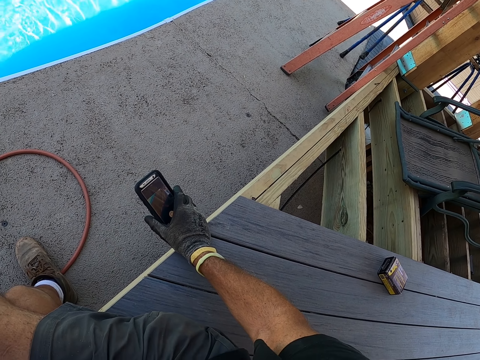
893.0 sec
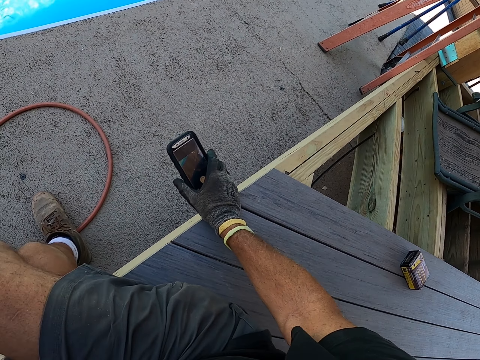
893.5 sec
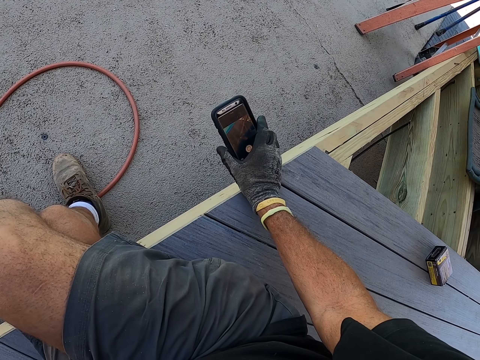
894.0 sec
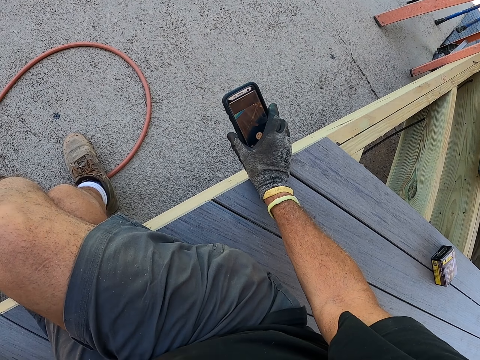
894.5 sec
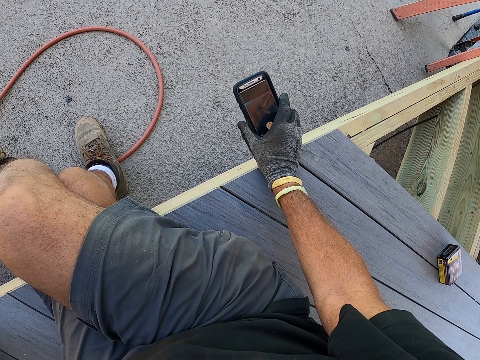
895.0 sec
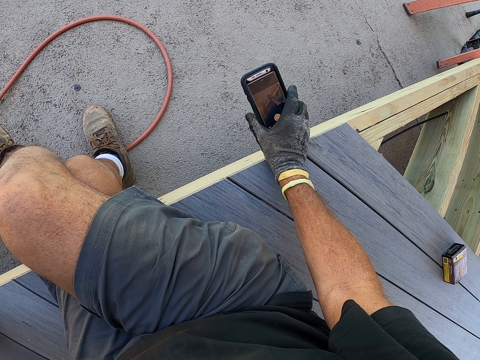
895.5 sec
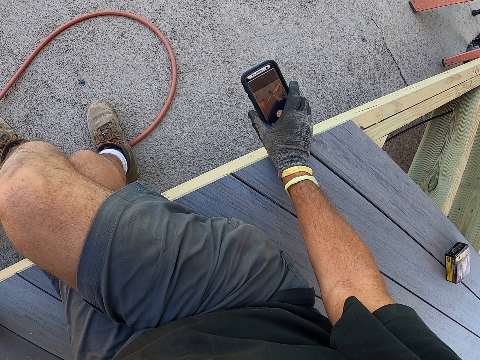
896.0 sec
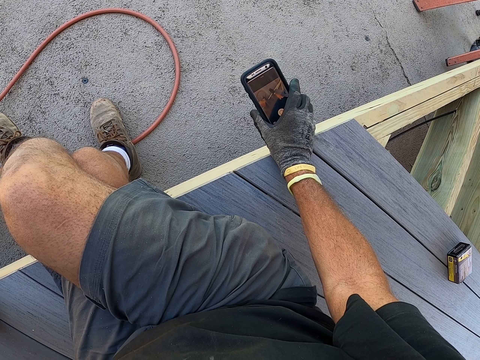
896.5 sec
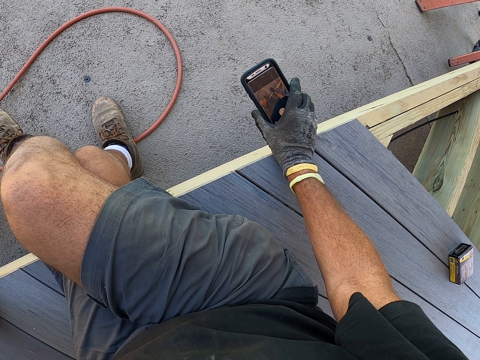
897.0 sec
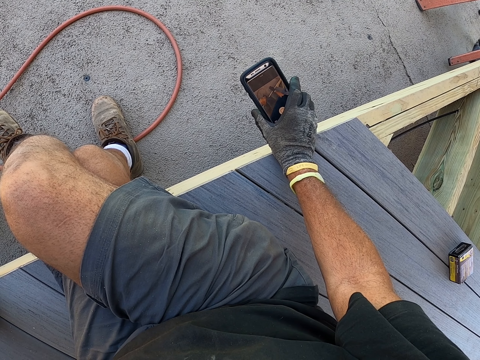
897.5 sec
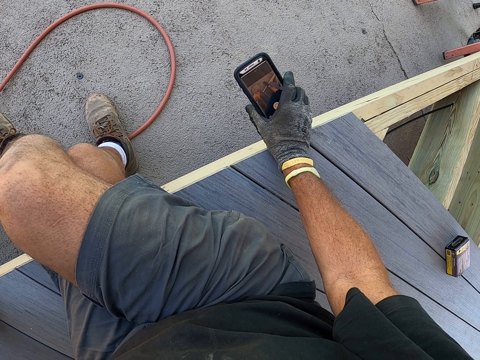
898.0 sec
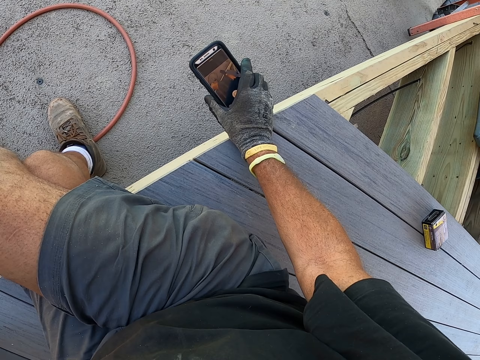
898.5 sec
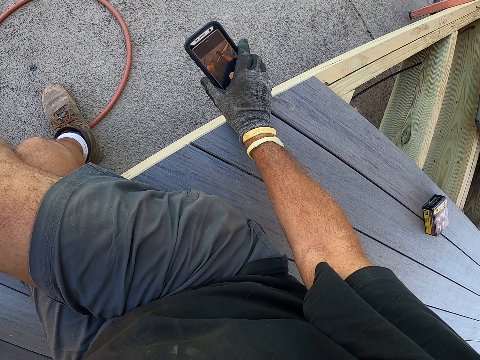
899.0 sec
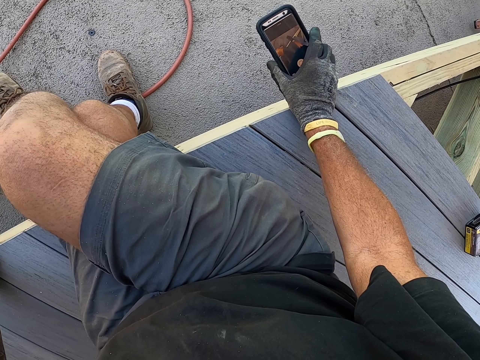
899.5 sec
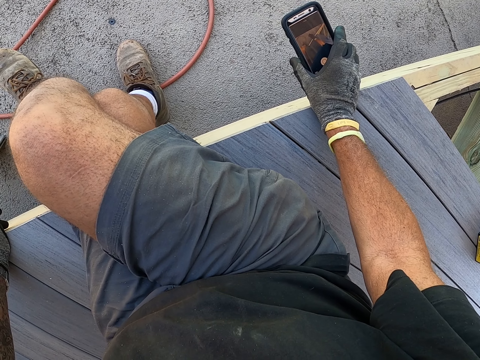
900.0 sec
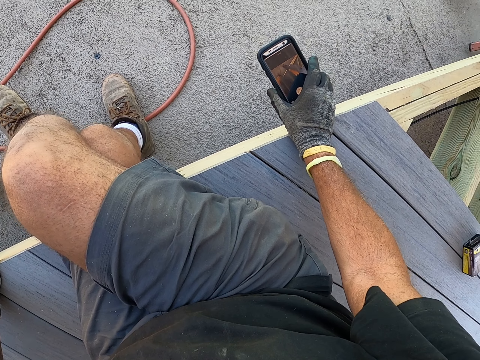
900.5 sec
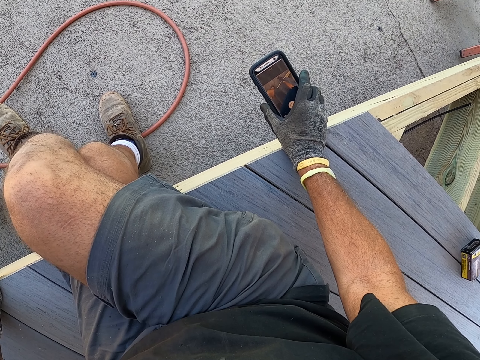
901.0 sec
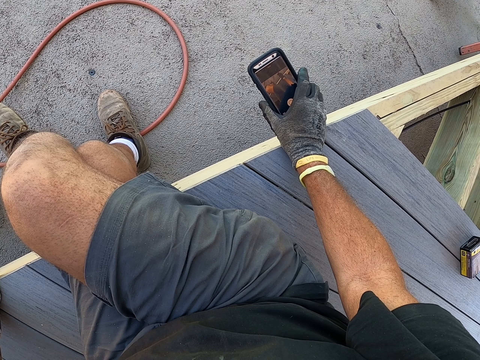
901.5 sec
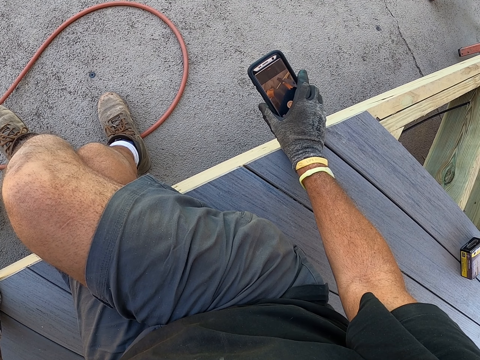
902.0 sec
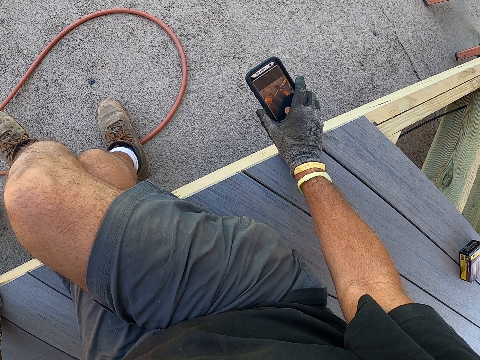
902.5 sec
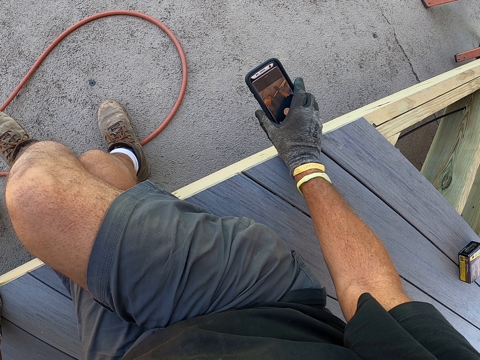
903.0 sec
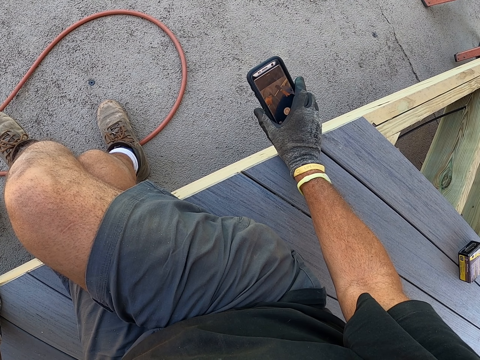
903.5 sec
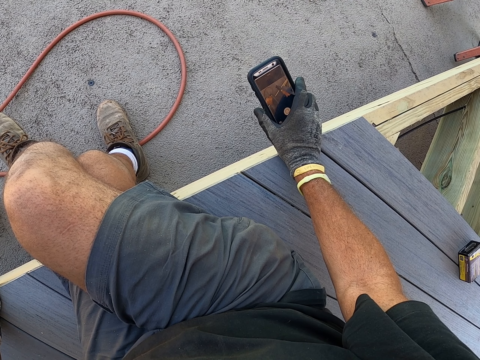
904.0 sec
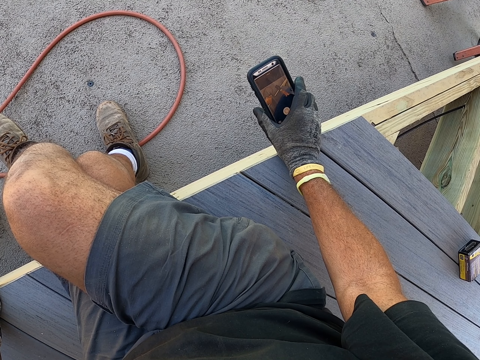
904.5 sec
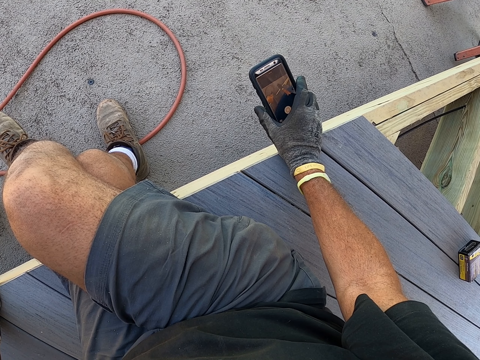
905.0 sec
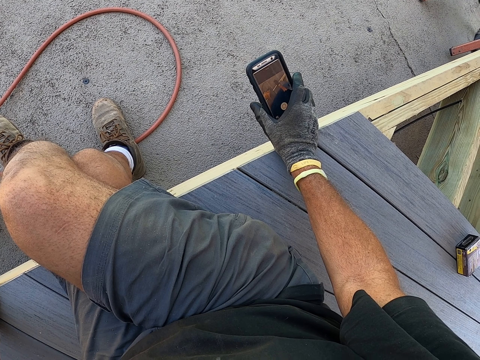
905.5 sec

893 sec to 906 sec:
The camera wearer holds the phone with the right hand. He moves his head.

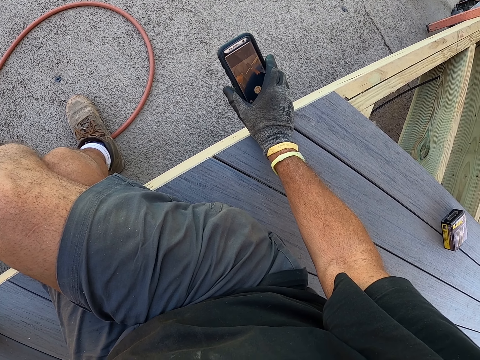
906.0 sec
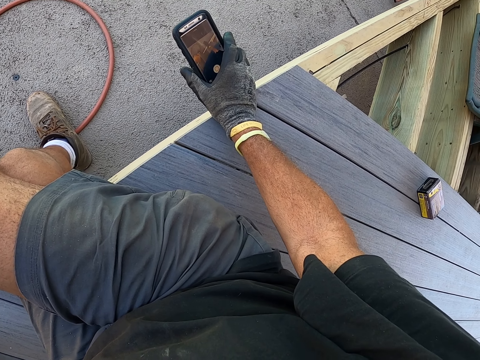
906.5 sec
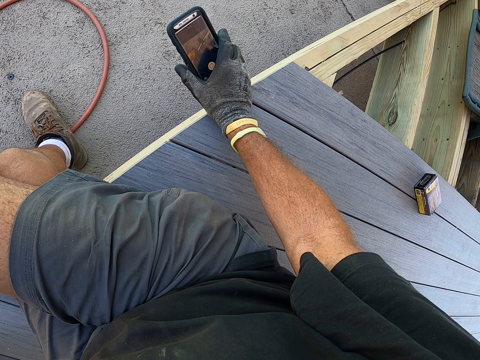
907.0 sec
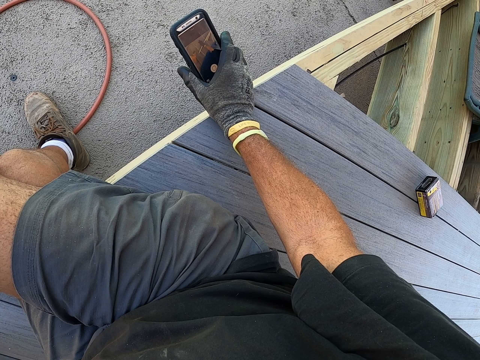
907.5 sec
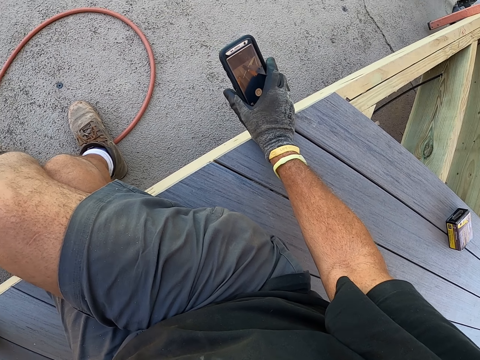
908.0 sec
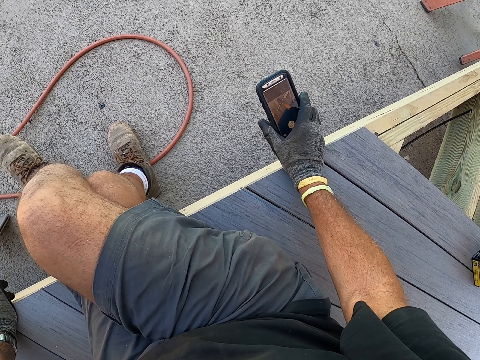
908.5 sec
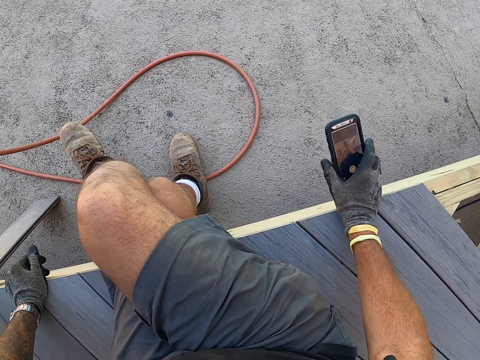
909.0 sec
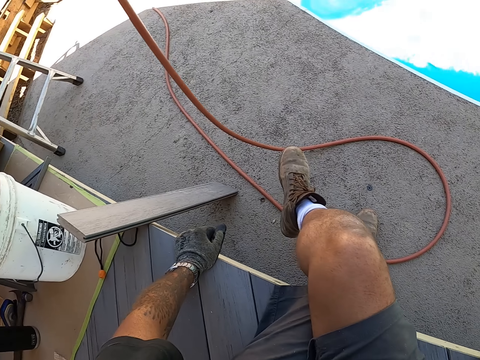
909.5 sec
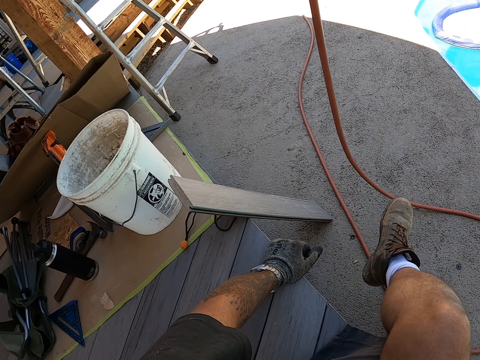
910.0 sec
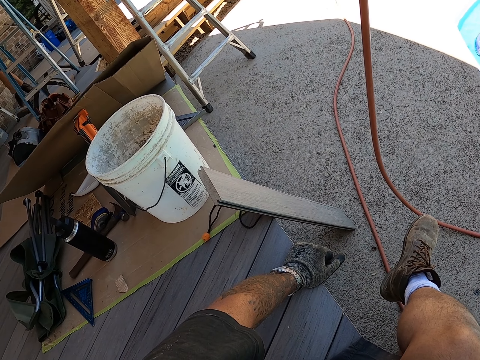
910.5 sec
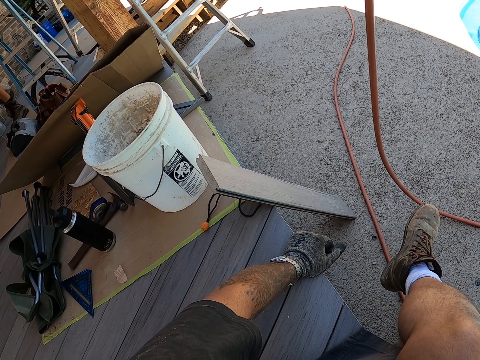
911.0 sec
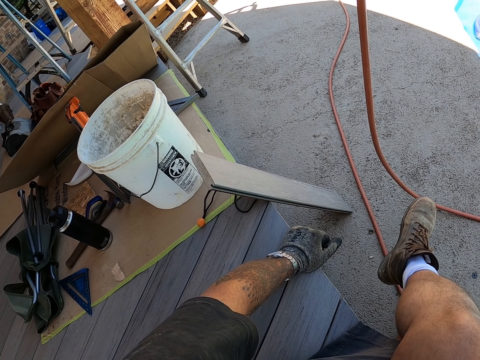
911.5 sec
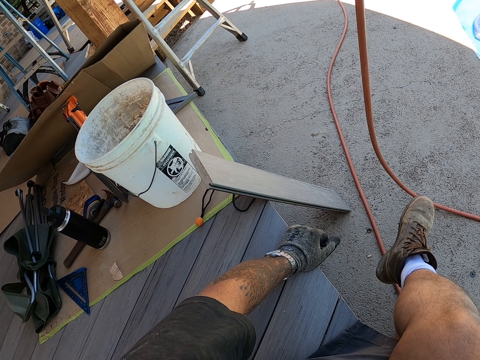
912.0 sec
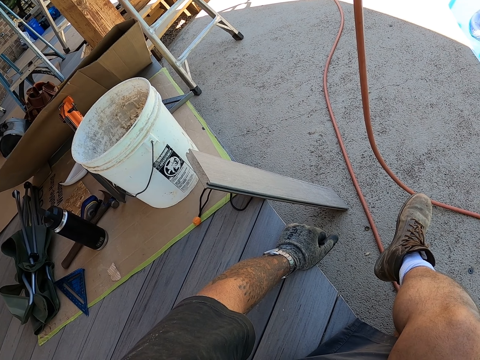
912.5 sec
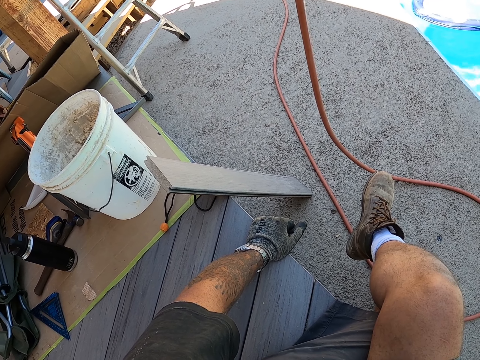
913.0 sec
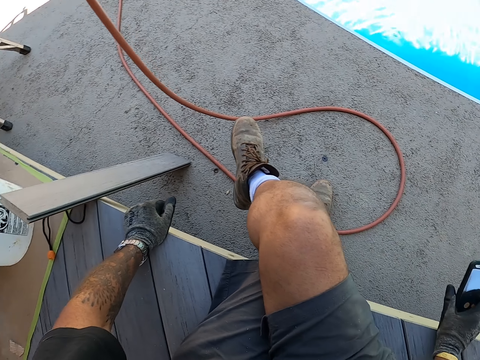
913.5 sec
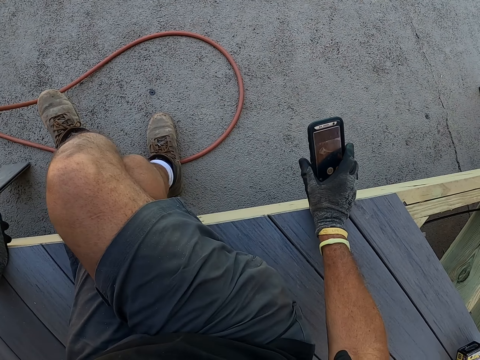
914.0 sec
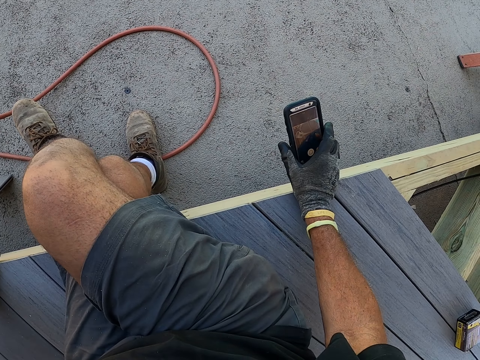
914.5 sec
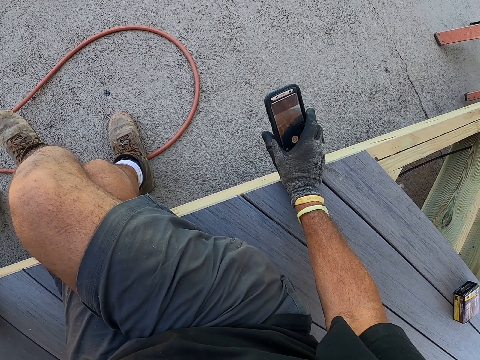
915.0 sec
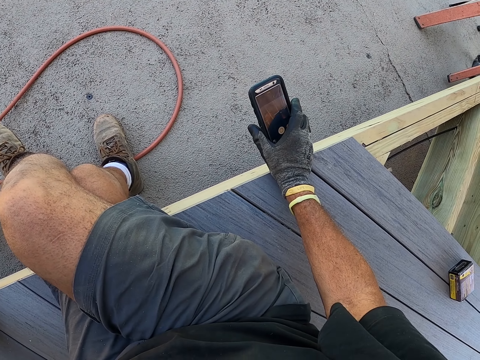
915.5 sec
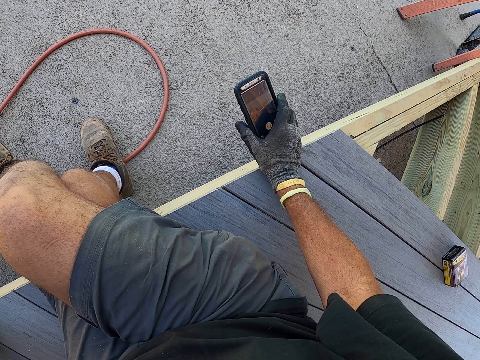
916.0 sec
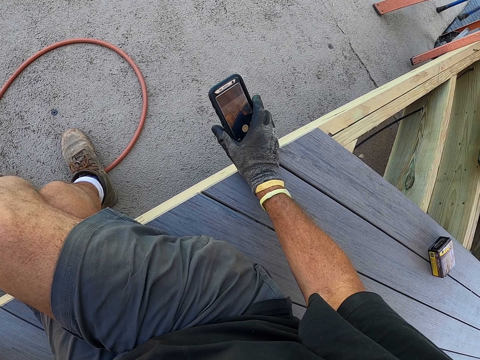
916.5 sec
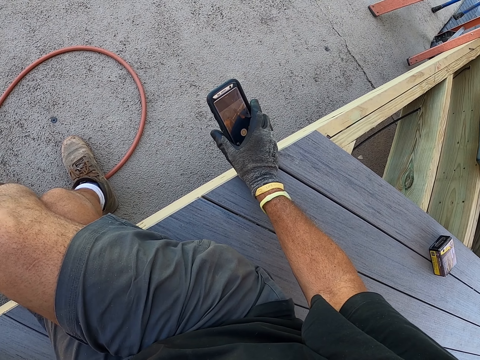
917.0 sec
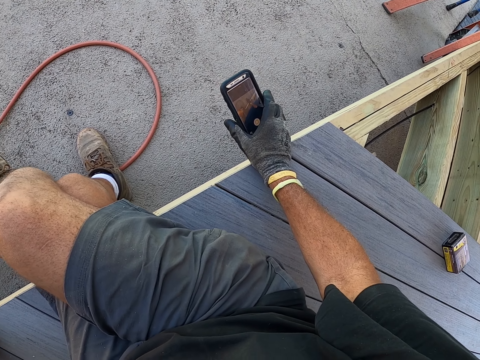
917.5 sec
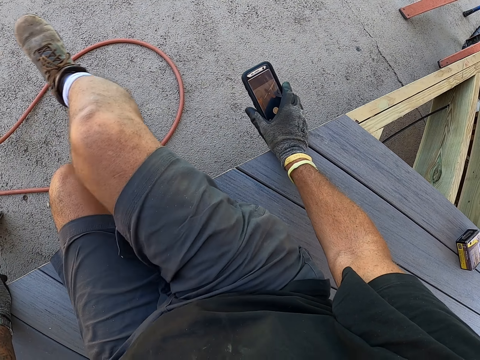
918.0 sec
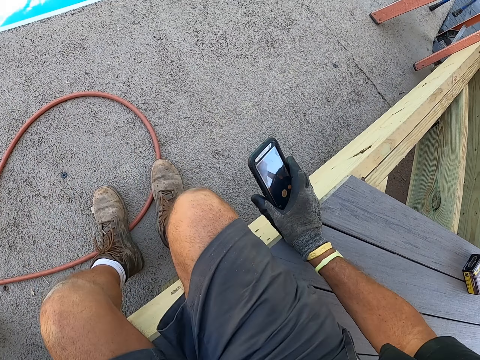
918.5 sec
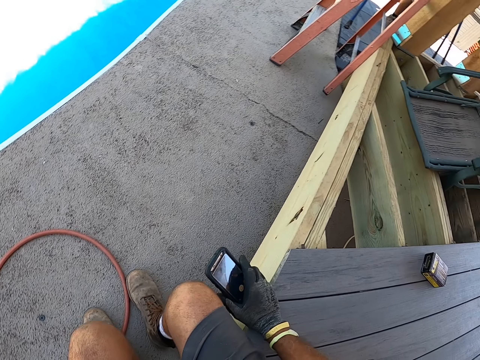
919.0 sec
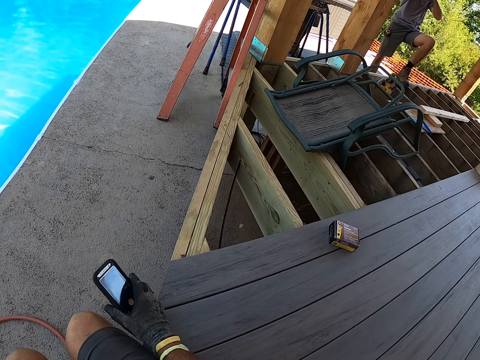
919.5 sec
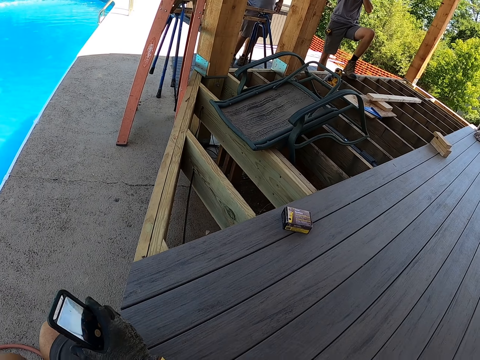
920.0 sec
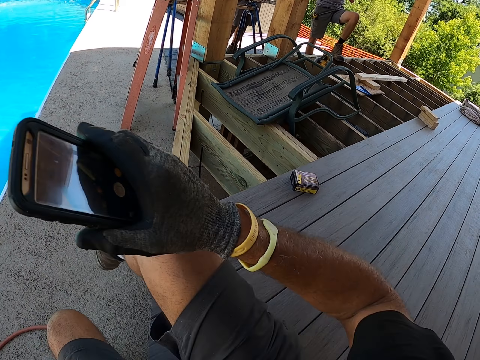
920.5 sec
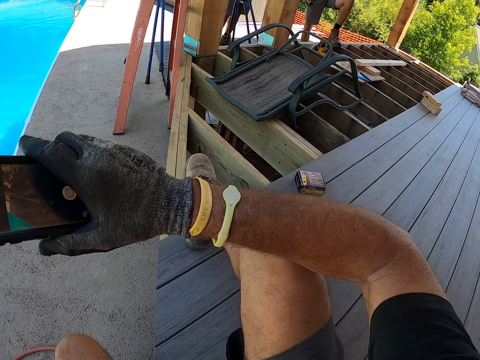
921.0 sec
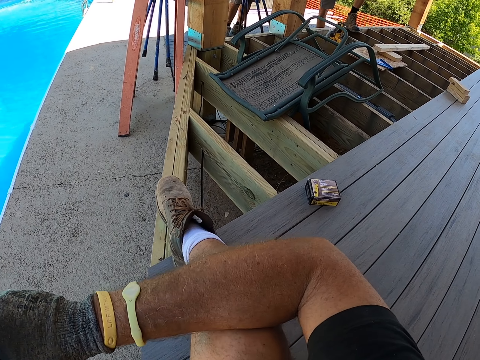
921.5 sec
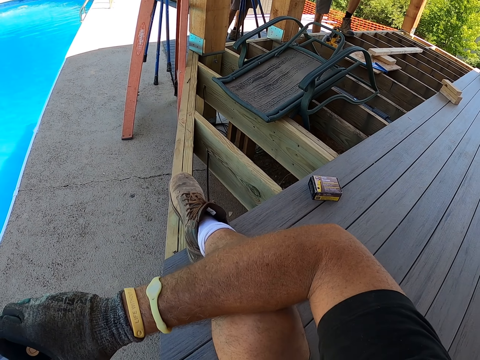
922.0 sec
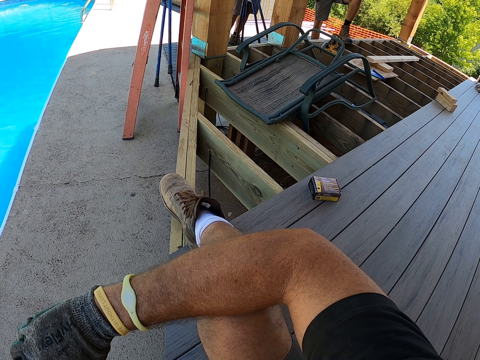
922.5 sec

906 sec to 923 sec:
The camera wearer turns his head to the left. He looks around. He turns his head to the right. He uncrosses his leg. He moves the leg. He puts his right leg on the floor. He lifts the leg.
